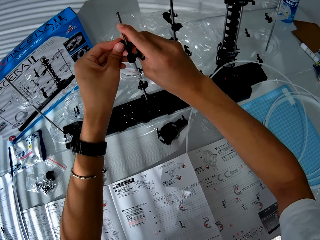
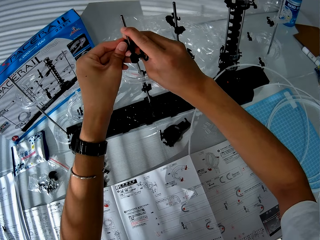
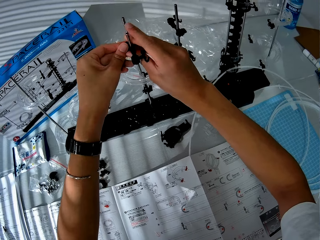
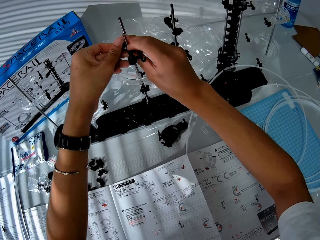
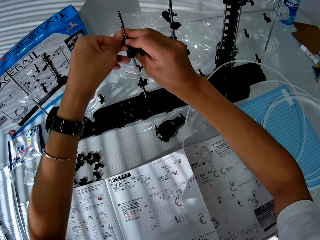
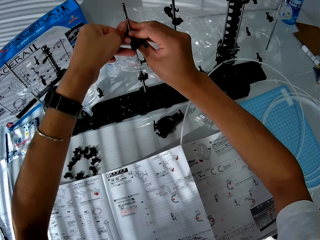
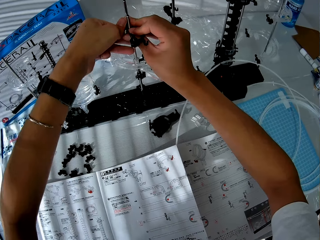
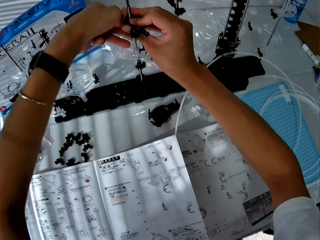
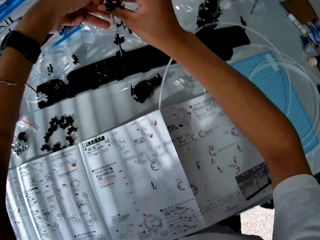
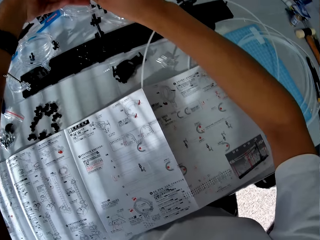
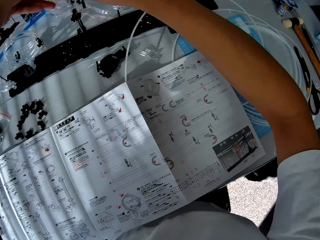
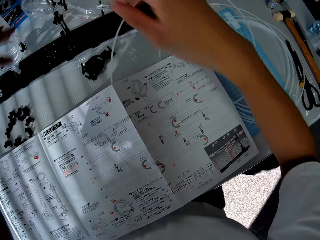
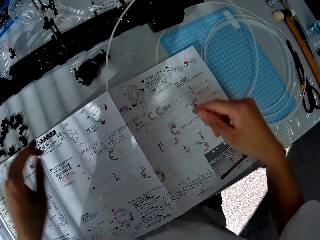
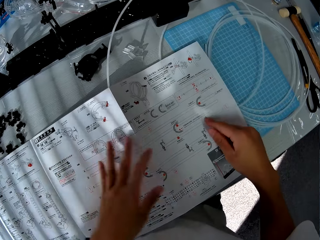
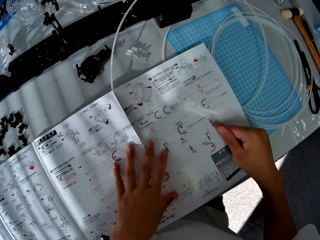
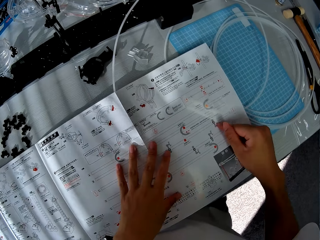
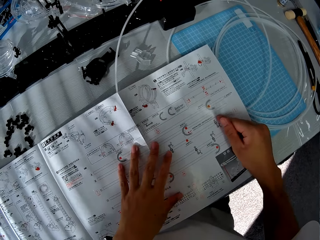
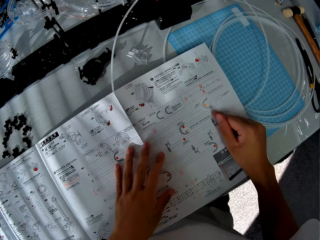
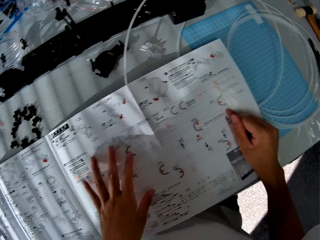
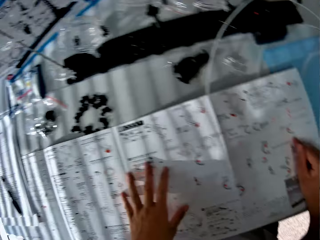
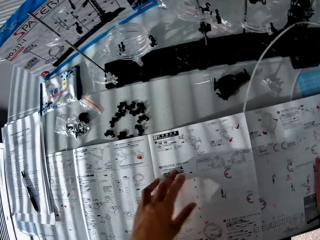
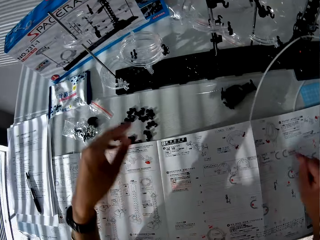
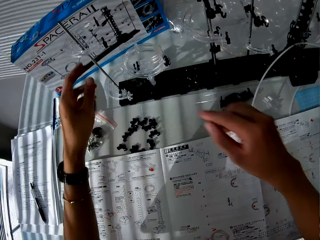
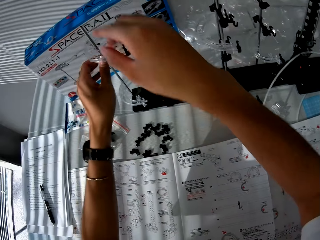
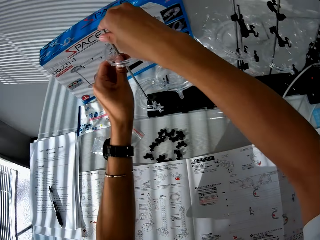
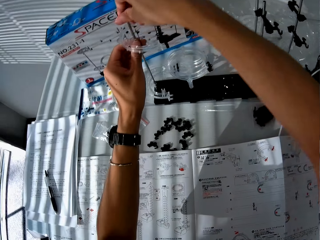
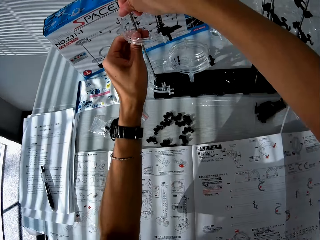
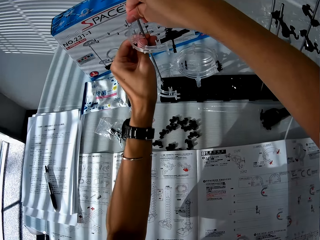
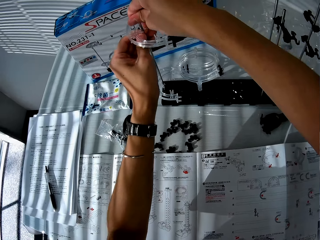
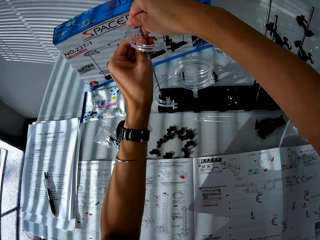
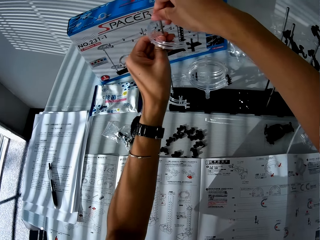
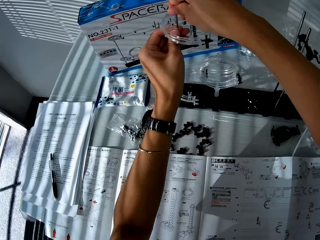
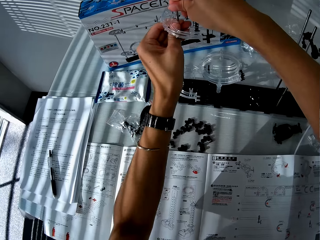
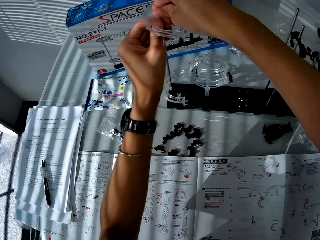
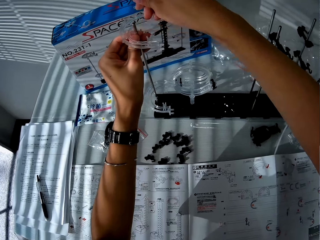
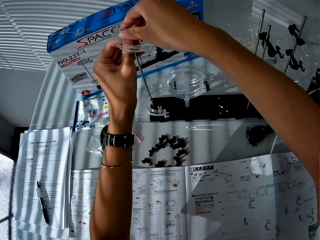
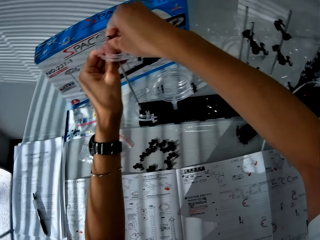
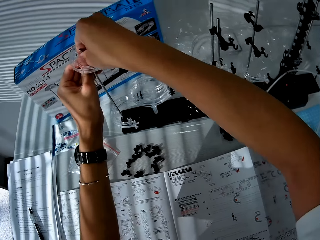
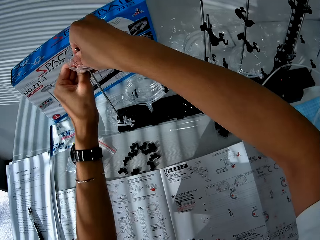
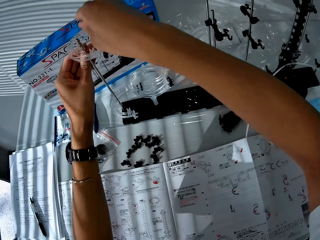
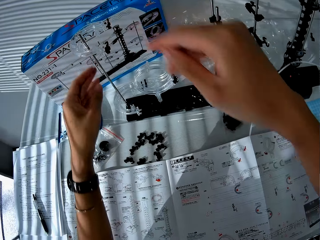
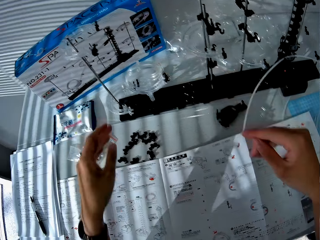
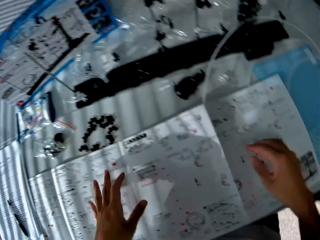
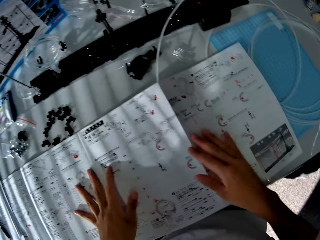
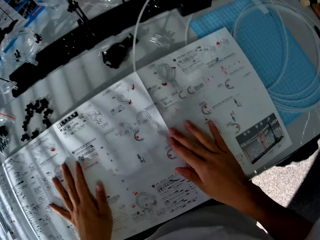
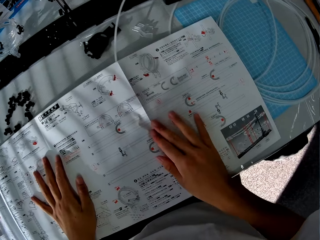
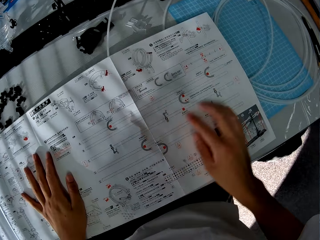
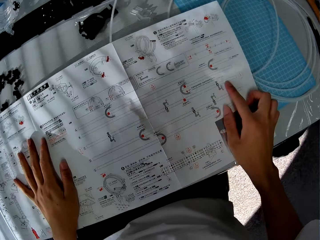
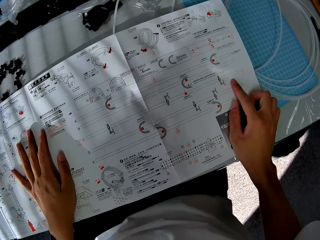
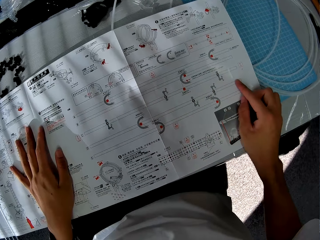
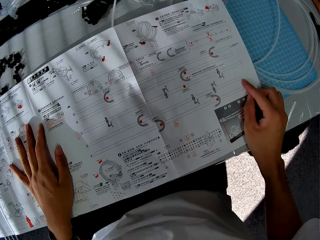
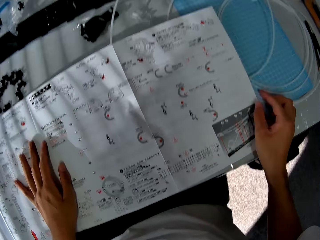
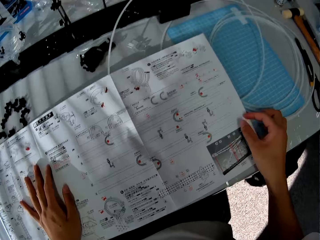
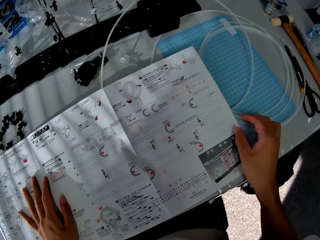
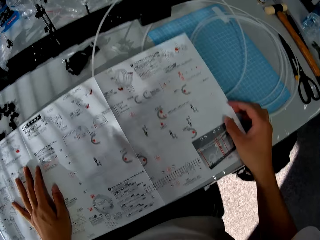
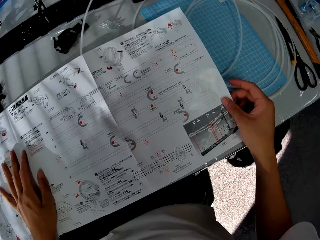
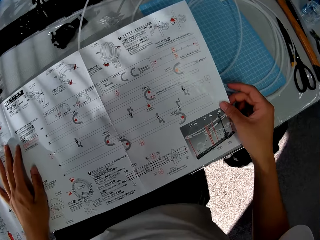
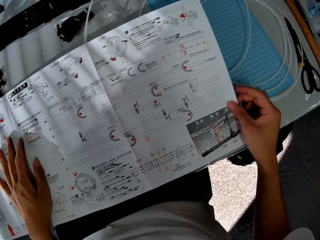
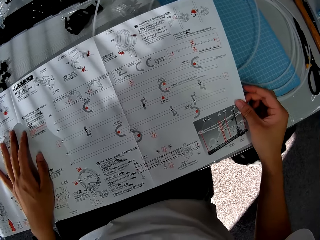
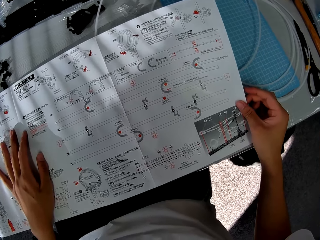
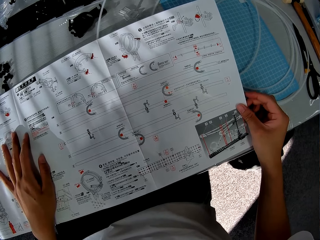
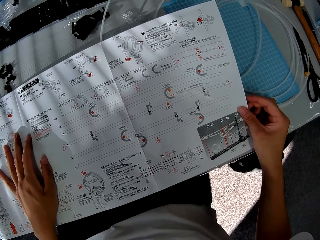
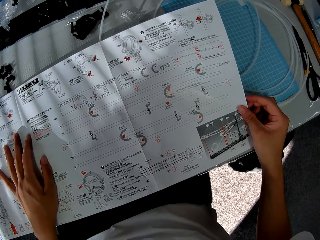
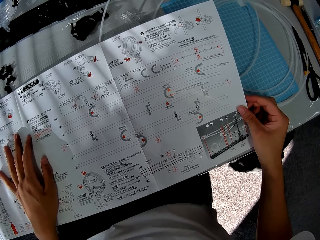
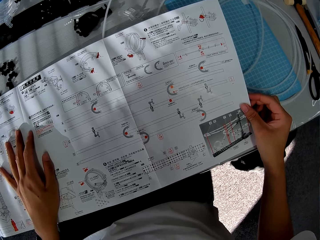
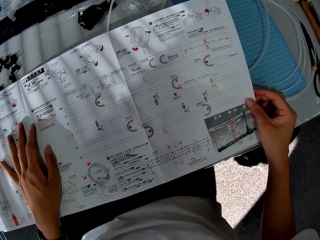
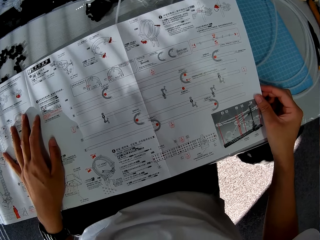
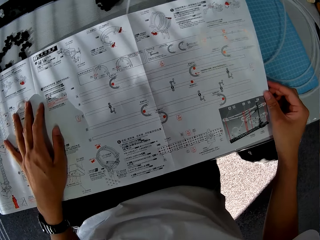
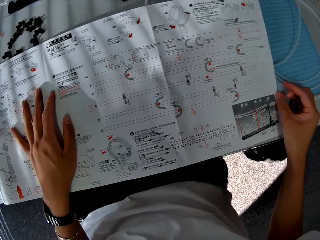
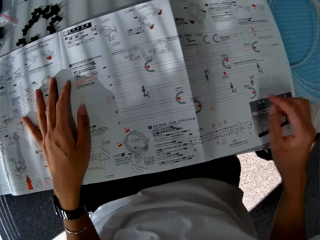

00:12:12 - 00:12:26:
The camera wearer reads the manual. They construct something. They check the paper manual.

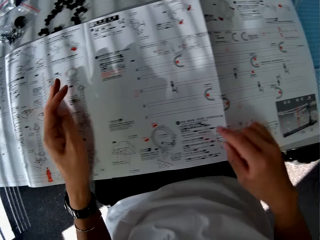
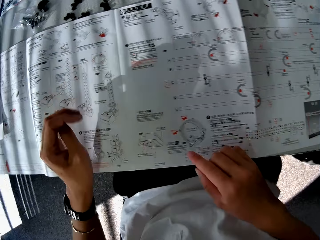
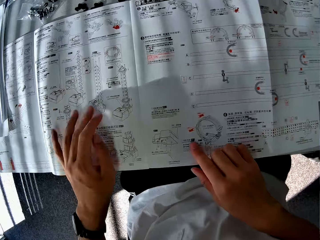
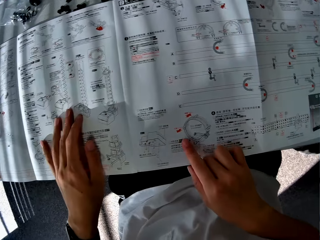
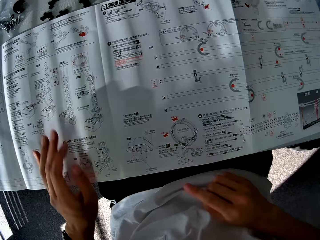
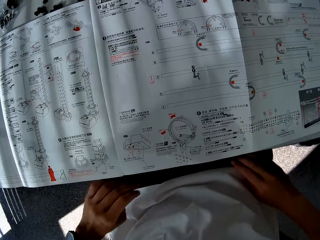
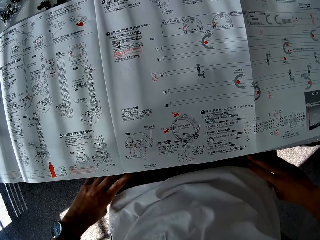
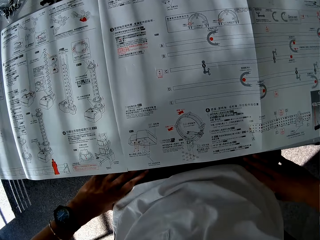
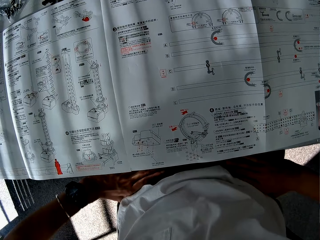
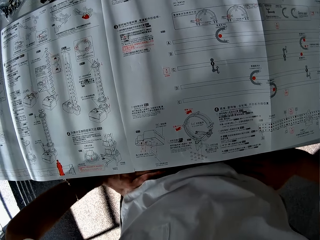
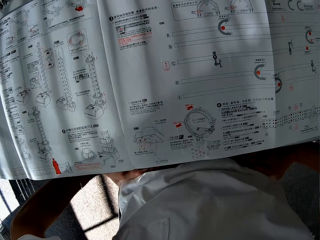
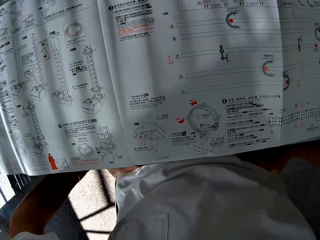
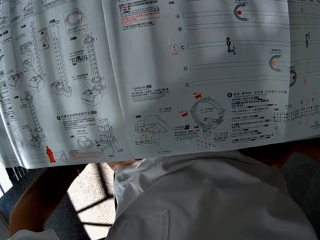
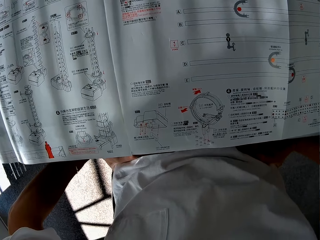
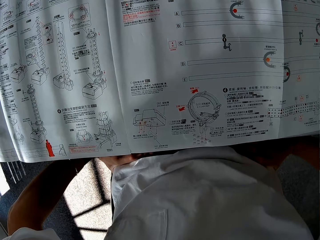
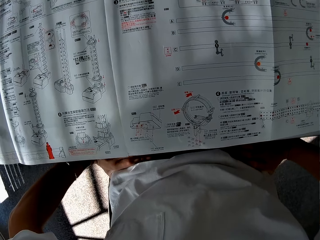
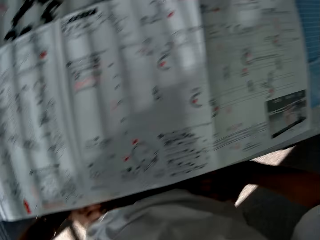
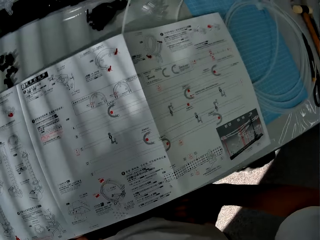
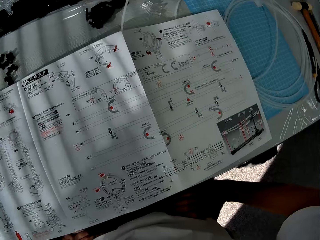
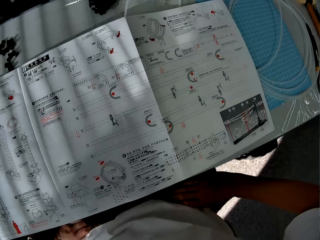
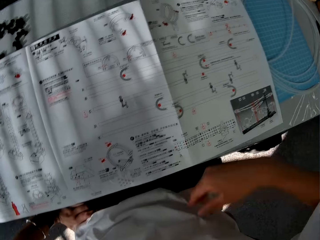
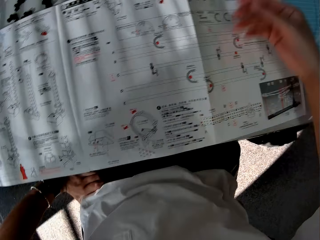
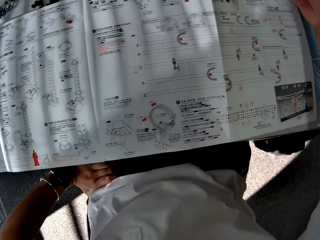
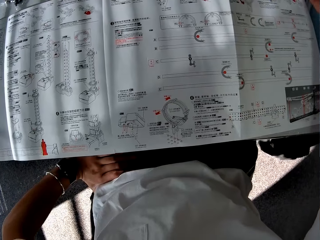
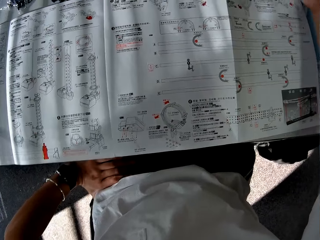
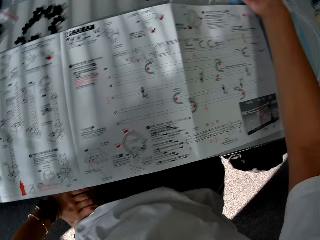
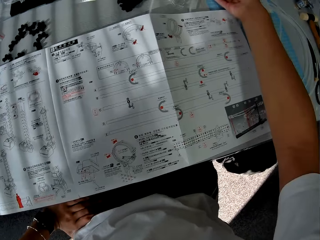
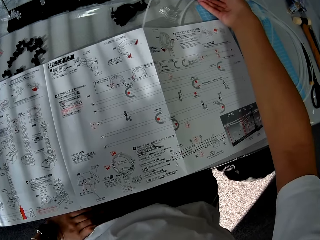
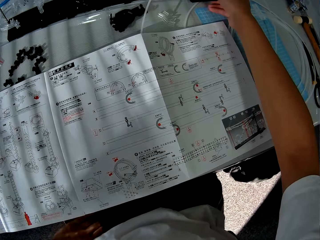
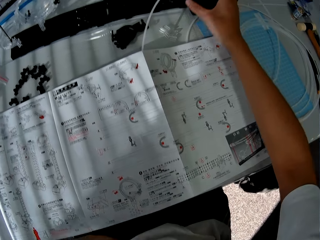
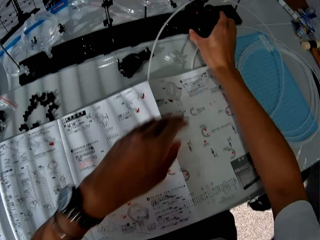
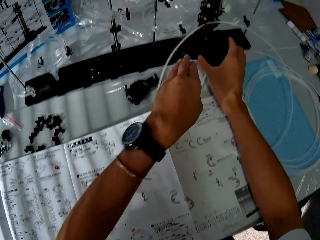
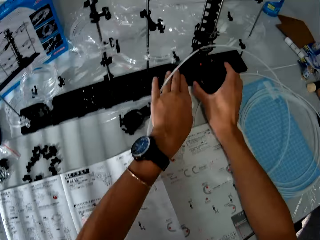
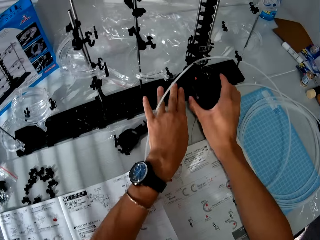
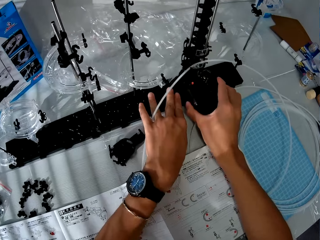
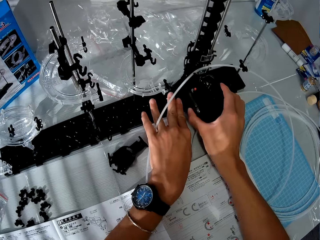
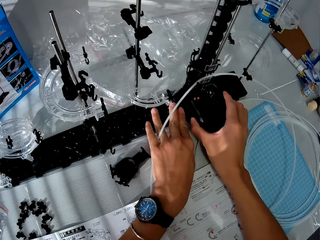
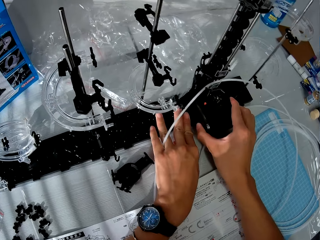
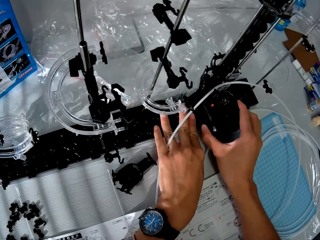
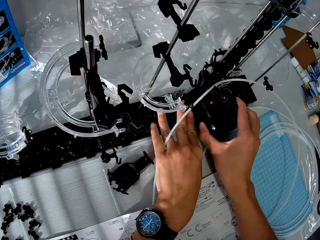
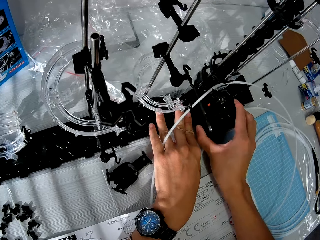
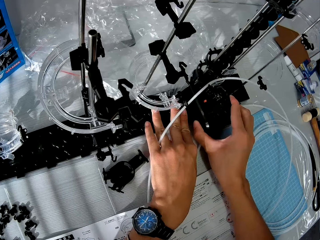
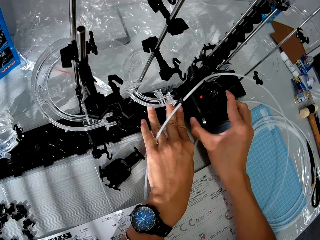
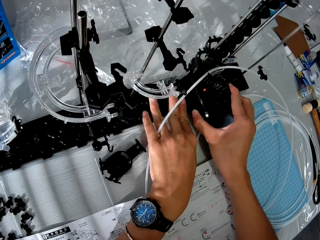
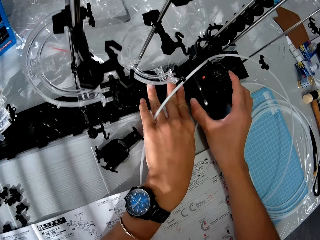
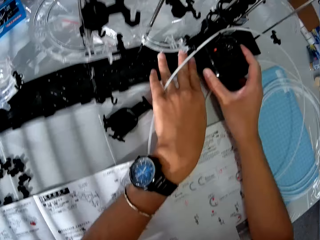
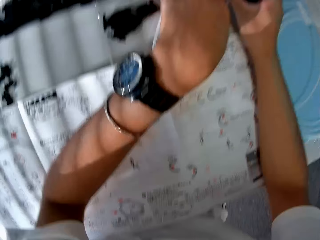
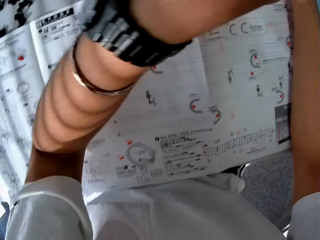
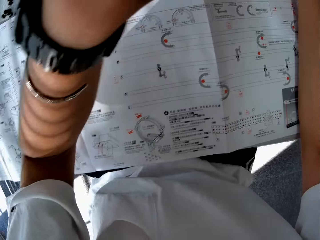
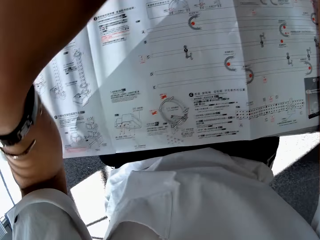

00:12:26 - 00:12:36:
The camera wearer adjusts the toy setup. They construct something.
